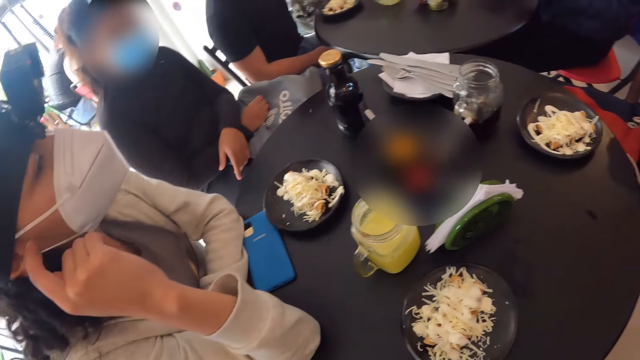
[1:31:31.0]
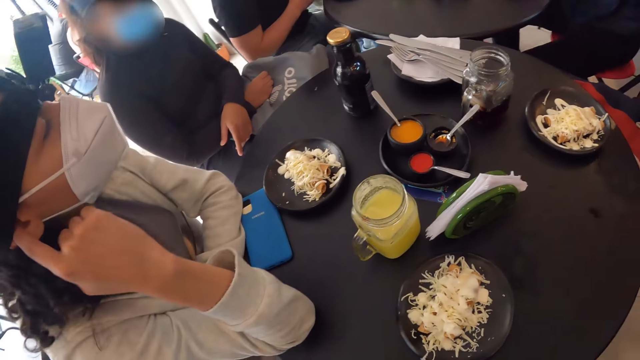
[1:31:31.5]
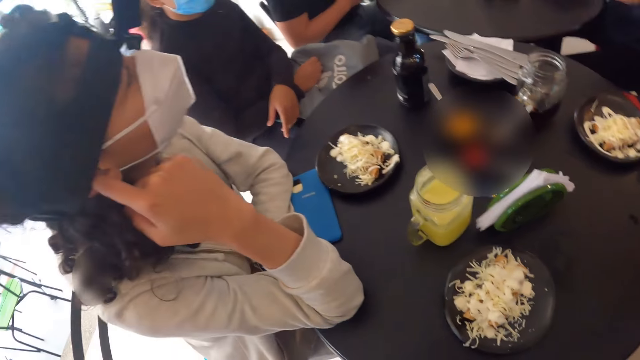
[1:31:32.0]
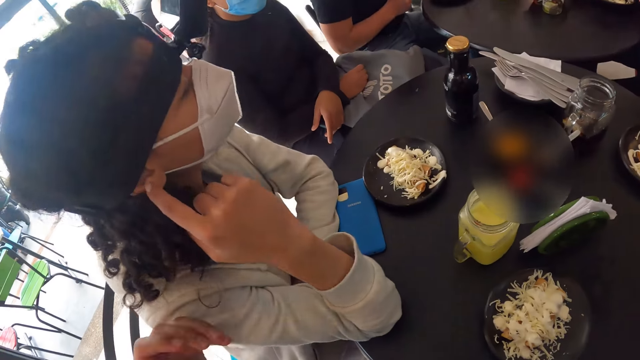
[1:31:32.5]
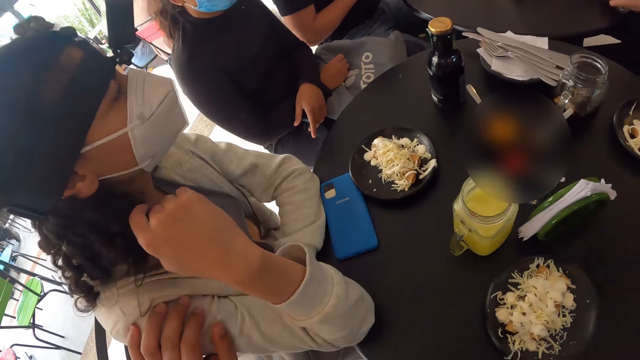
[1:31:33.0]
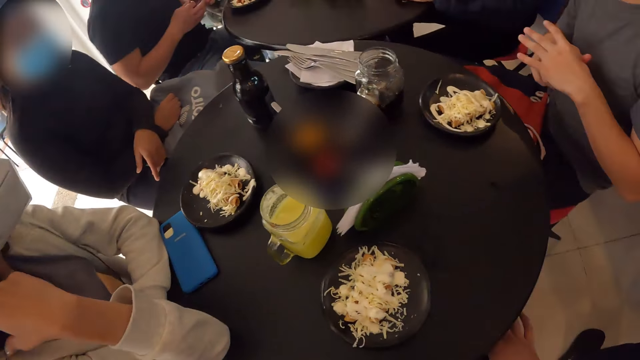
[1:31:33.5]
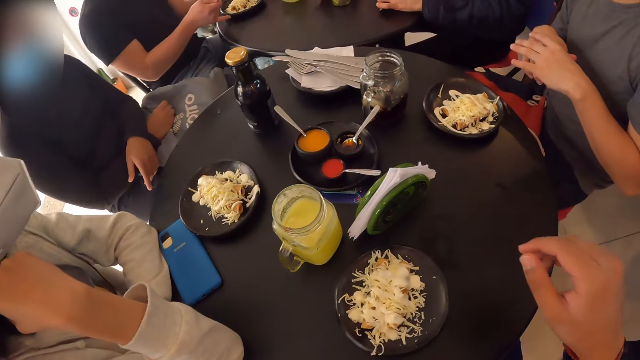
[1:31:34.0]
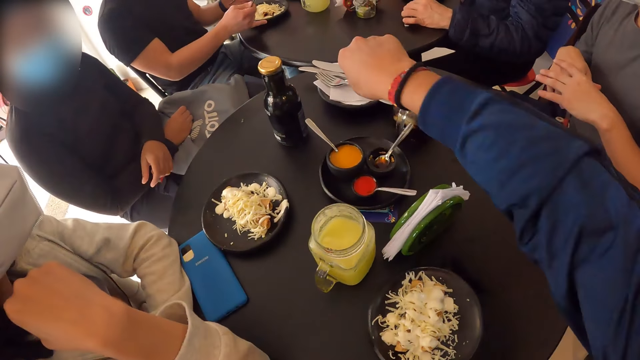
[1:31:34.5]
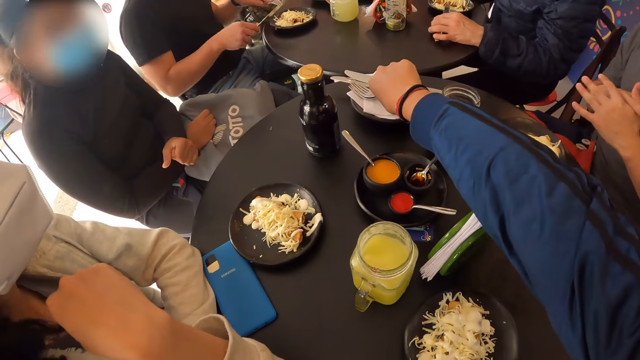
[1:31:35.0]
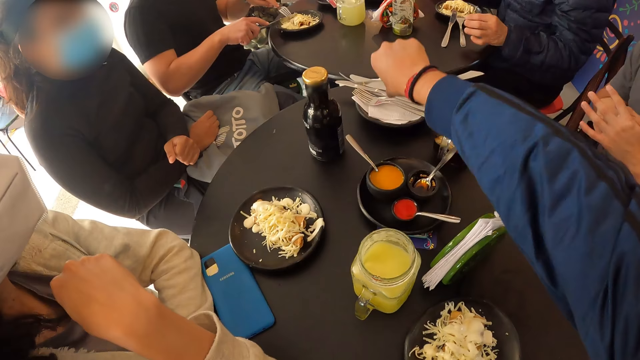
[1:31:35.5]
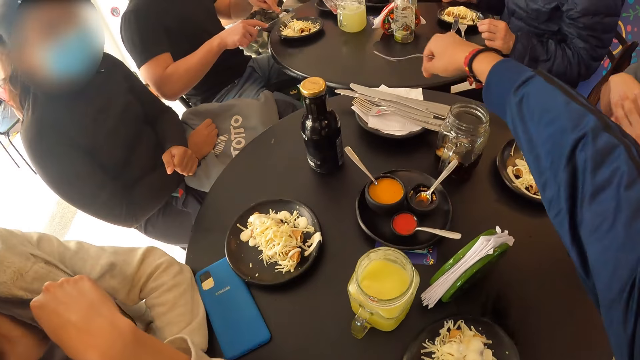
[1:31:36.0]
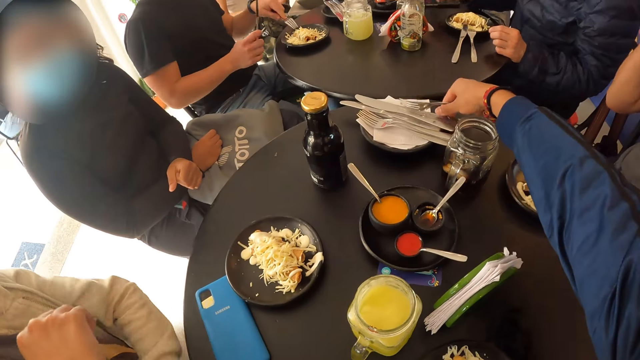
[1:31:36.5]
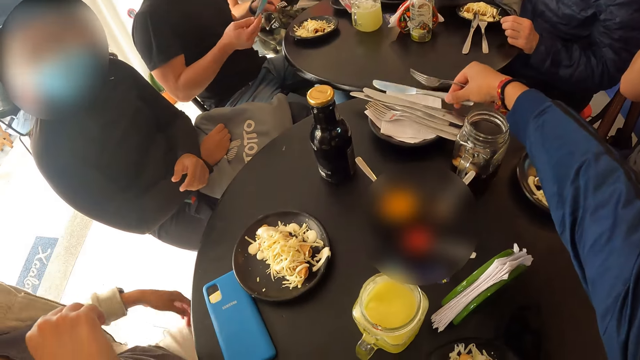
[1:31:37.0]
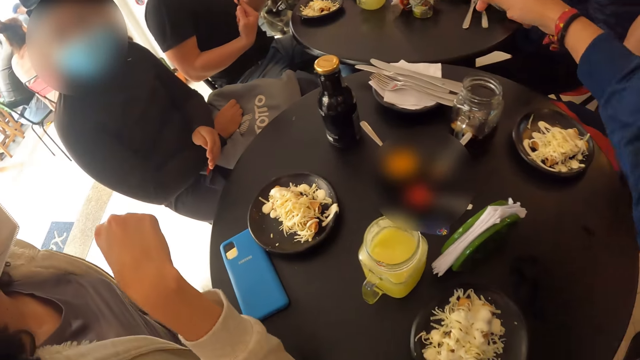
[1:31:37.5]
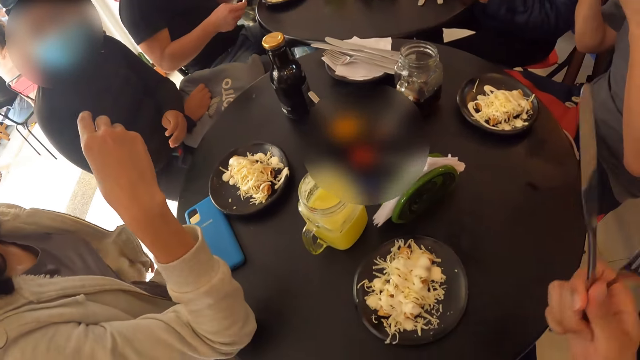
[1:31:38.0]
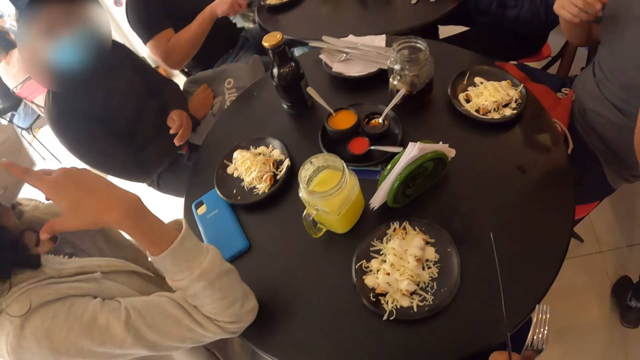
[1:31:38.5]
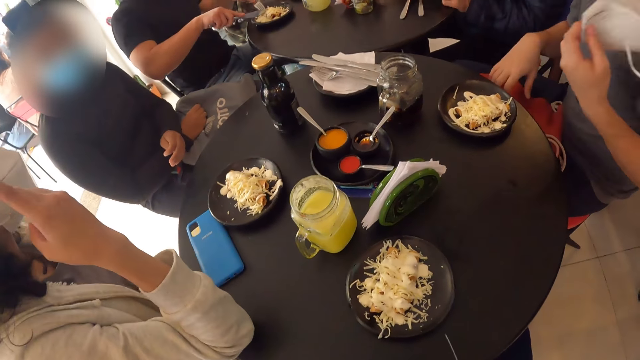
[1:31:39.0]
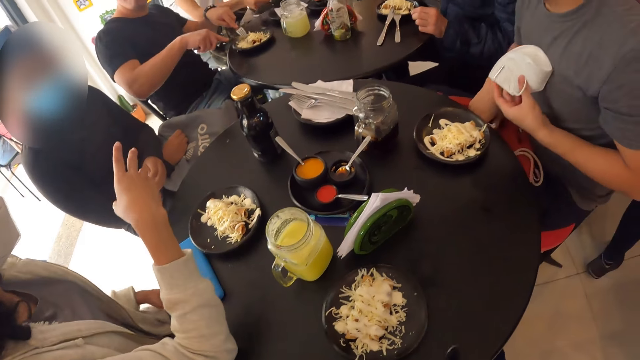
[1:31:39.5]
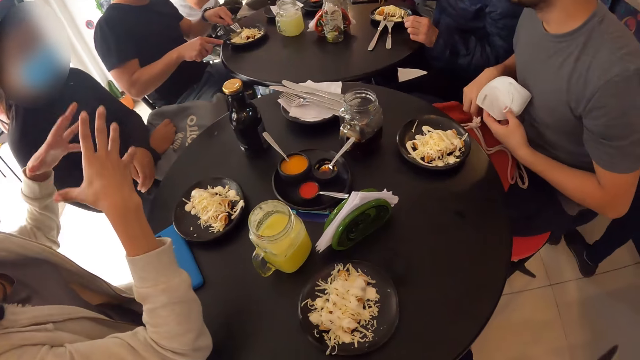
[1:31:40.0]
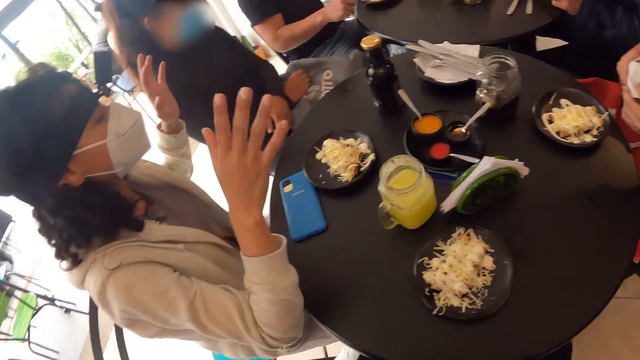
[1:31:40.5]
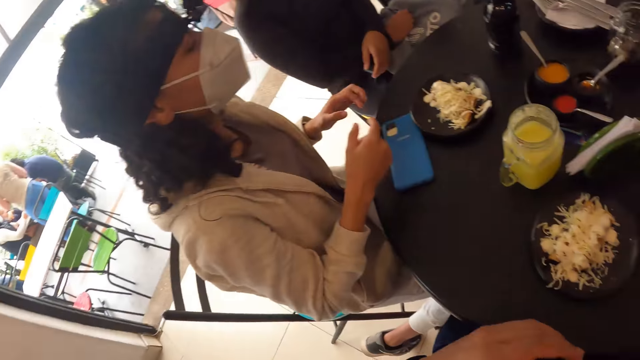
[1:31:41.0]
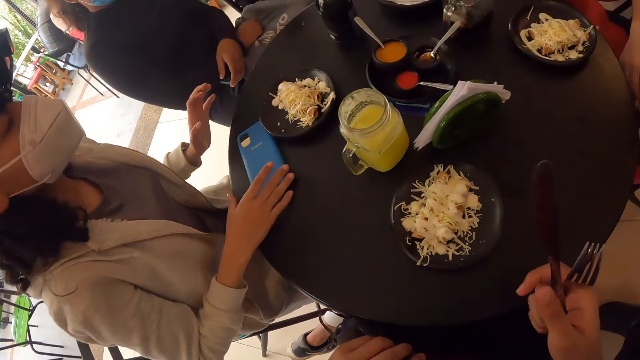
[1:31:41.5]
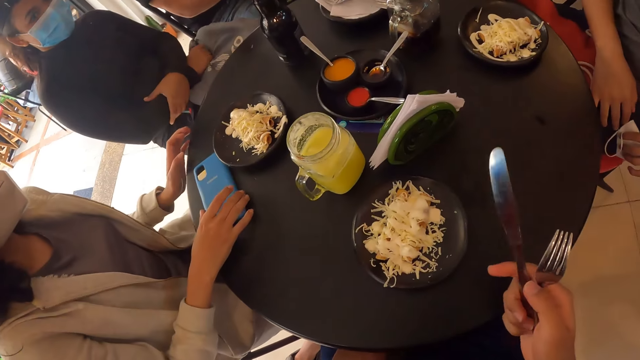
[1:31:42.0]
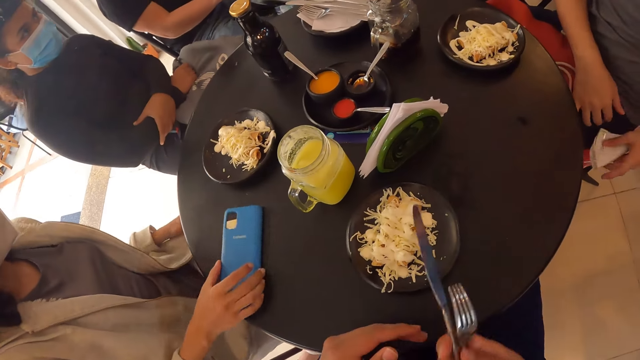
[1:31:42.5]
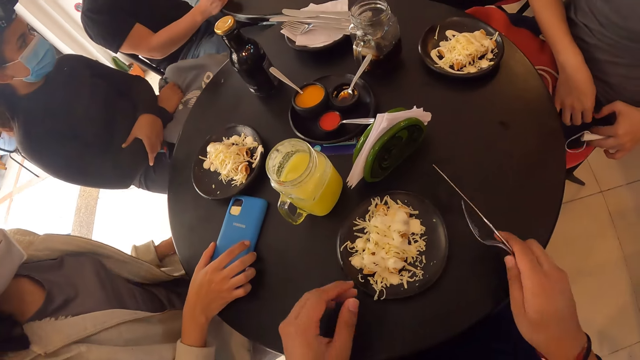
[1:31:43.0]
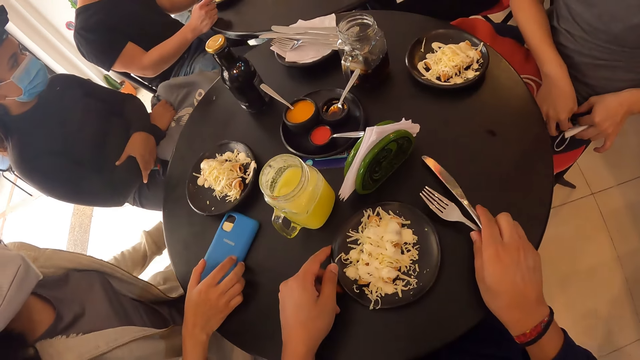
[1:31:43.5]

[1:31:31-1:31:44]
The camera wearer looks around. He picks a fork from the plate with his right hand and picks a knife from the plate with his right hand. A woman interacts while moving hands. A man holds the nose mask with his left hand. Another man holds a knife with his right hand and holds a fork with his left hand. The camera wearer looks around. The woman adjusts the phone on the table with her right hand and holds the phone. The camera wearer holds some cutlery with his right hand.

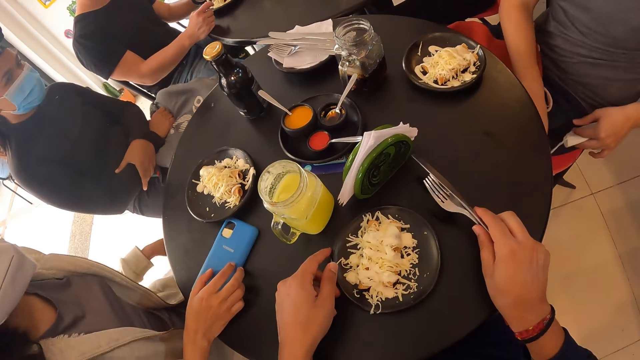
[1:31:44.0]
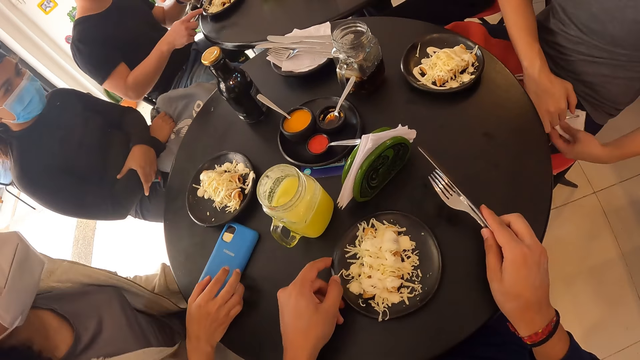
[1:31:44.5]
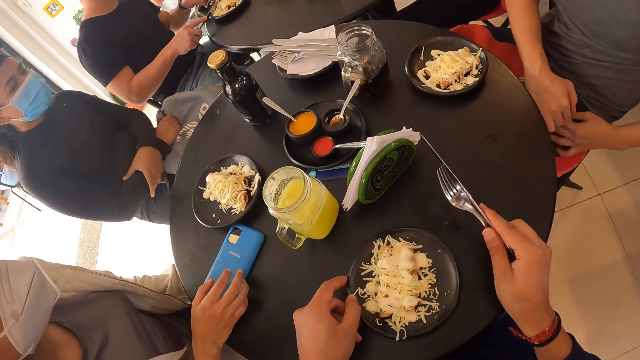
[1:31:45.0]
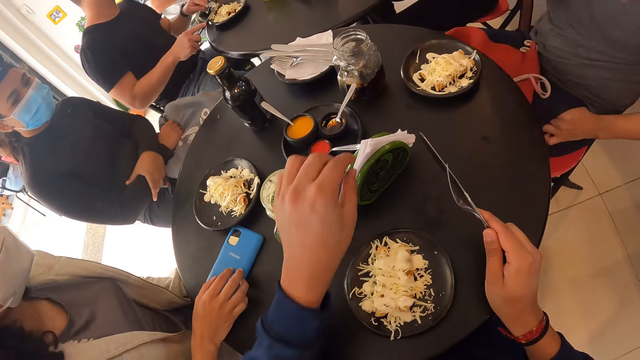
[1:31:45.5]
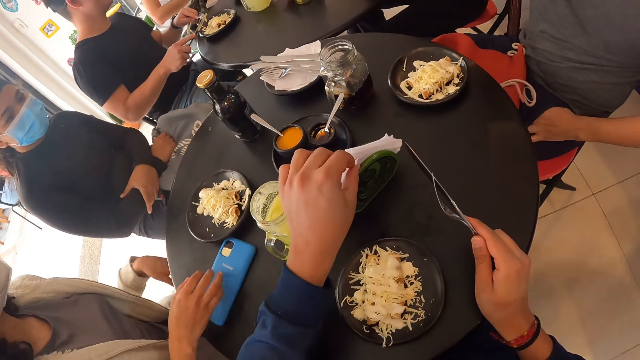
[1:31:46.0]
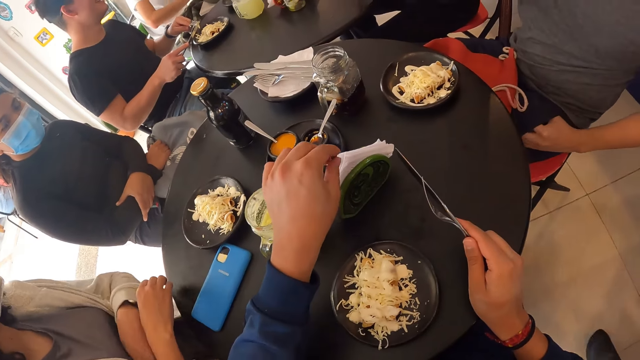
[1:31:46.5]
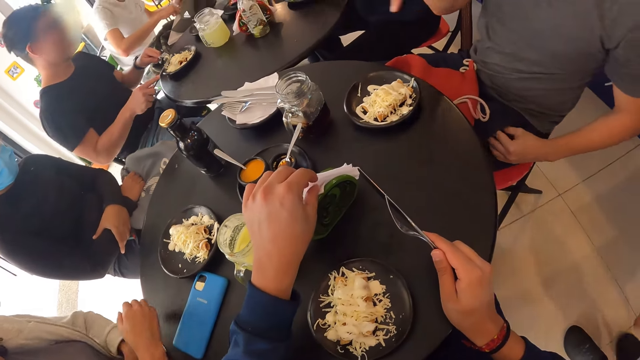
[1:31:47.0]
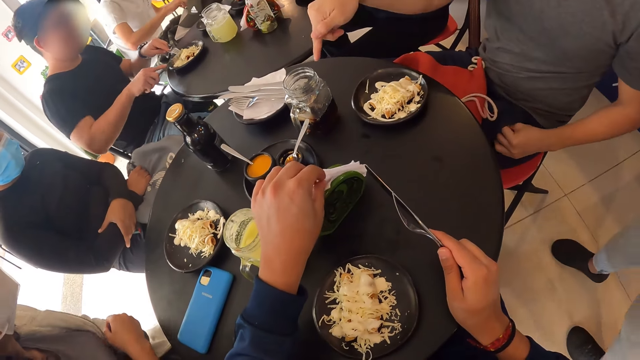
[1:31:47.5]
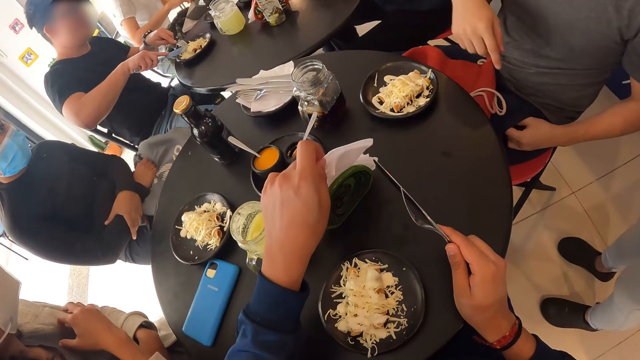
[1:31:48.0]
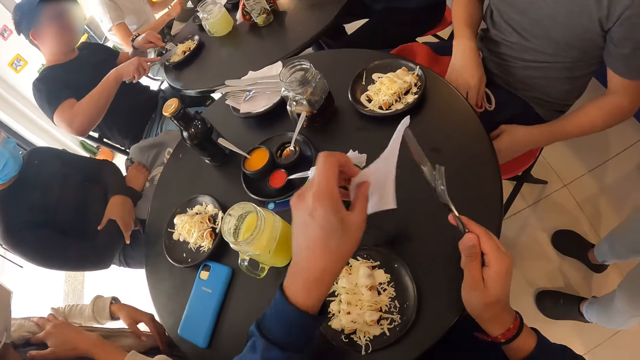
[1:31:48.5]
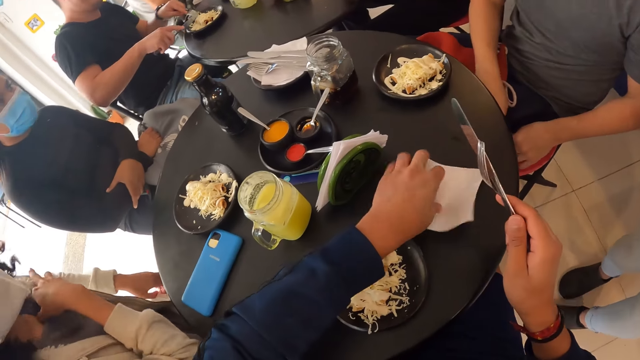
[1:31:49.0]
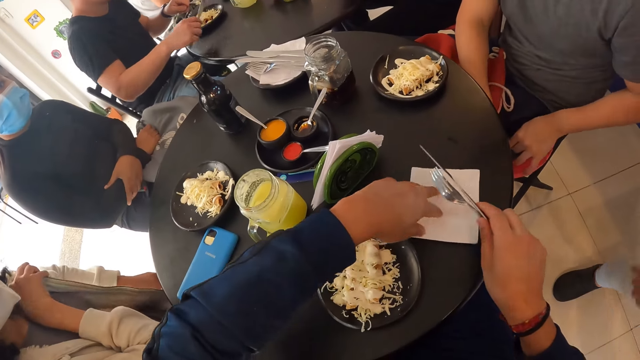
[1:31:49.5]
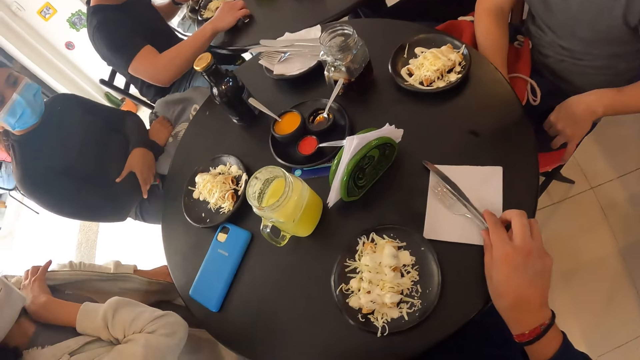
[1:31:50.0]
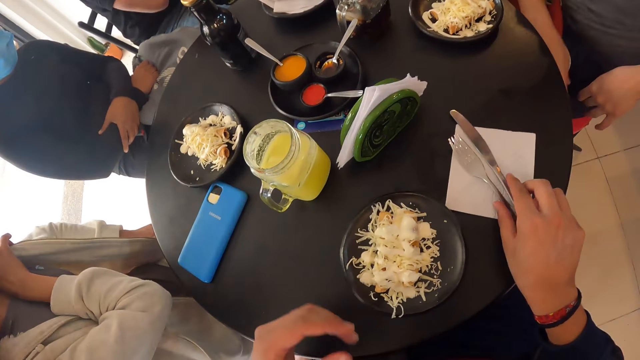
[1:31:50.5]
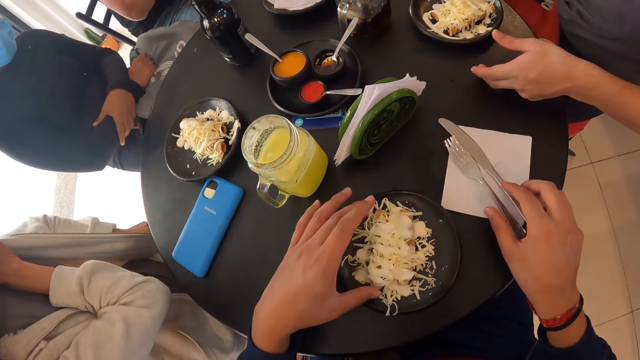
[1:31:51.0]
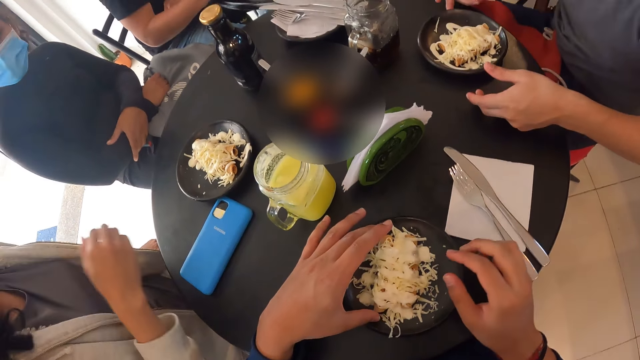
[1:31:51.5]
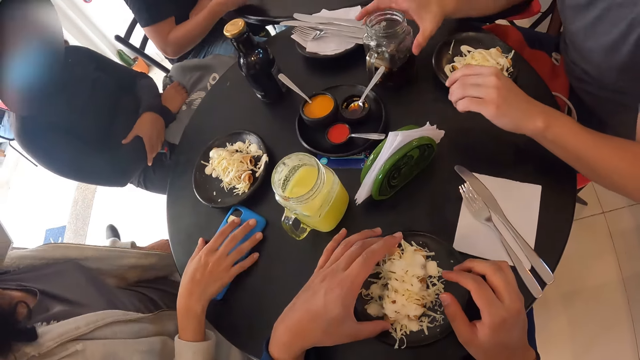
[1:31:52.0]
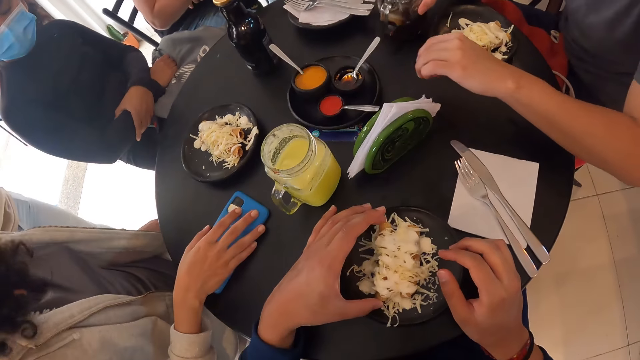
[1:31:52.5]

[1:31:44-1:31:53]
The camera wearer adjusts the plate on the table with his left hand and pulls the plate of food. He picks a serviette paper from the serviette container with his left hand. He drops the serviette paper on the table with his left hand. A person cuts food on a plate with a knife and fork. The camera wearer drops the cutleries, the fork and knife, on the serviette paper with his right hand. He holds the plate on the table with both hands. A woman adjusts the phone on the table with her right hand. The camera wearer picks sausage from the plate with his left hand. A man picks a mug from the table with his right hand.
